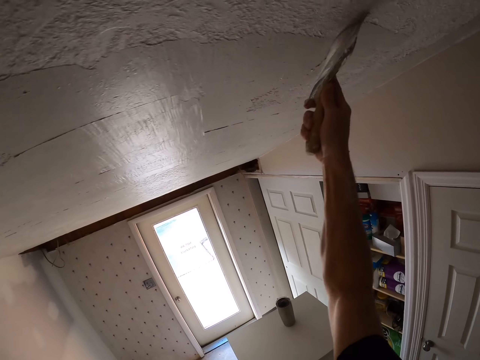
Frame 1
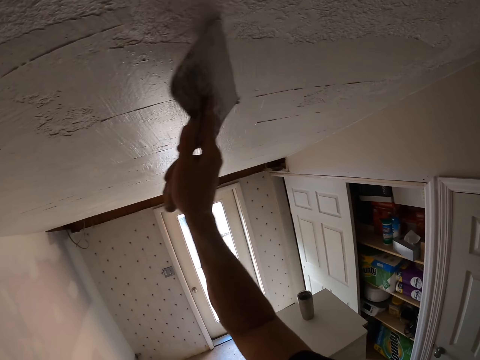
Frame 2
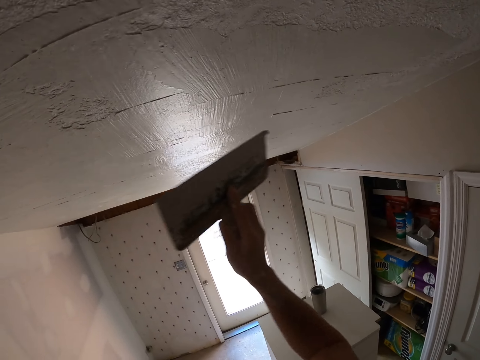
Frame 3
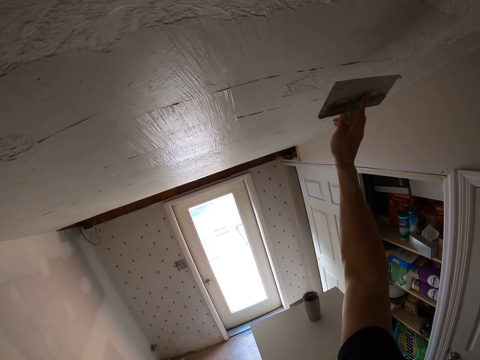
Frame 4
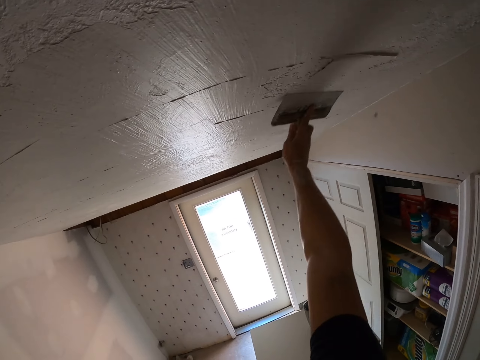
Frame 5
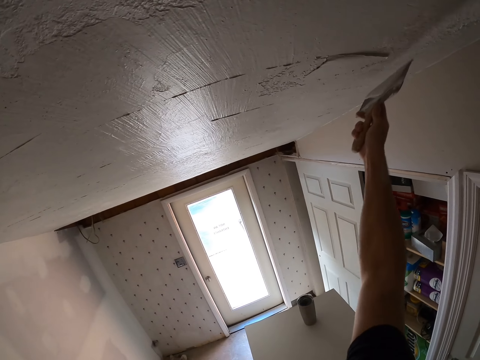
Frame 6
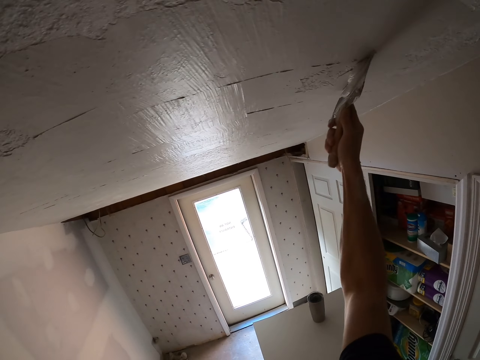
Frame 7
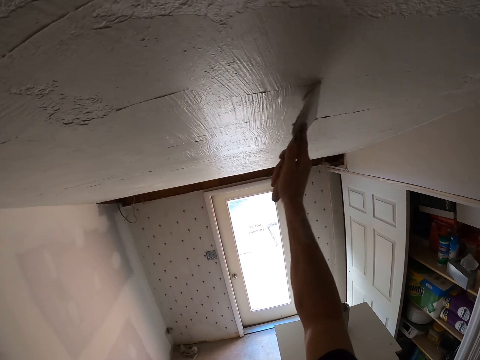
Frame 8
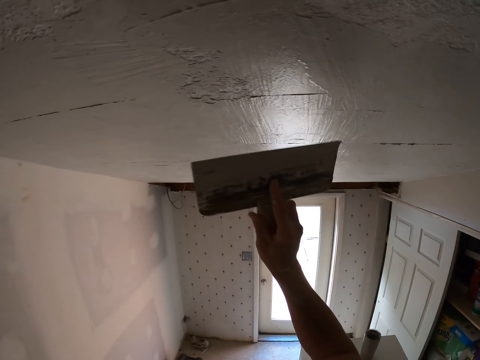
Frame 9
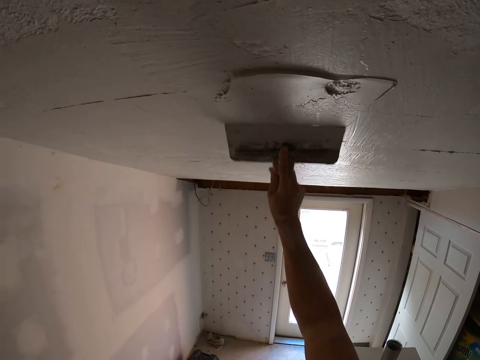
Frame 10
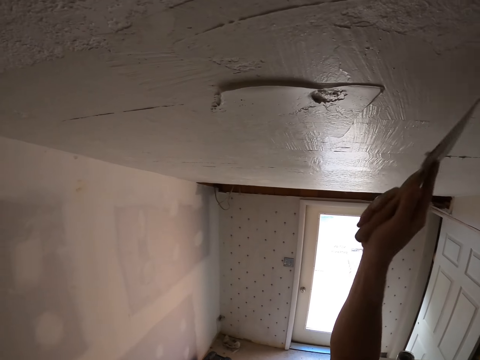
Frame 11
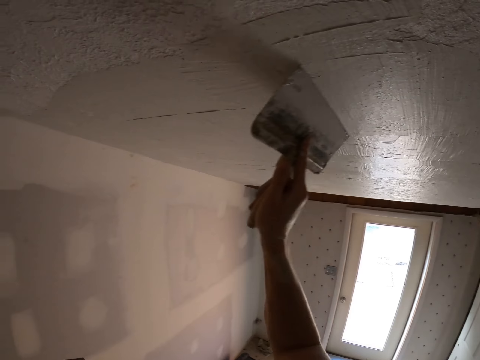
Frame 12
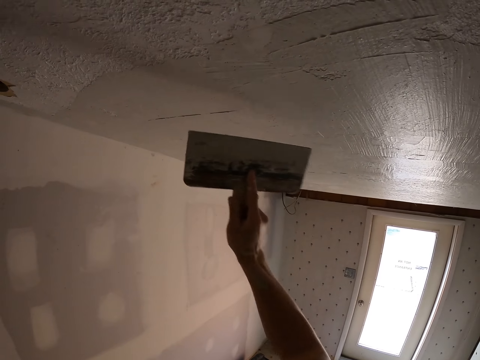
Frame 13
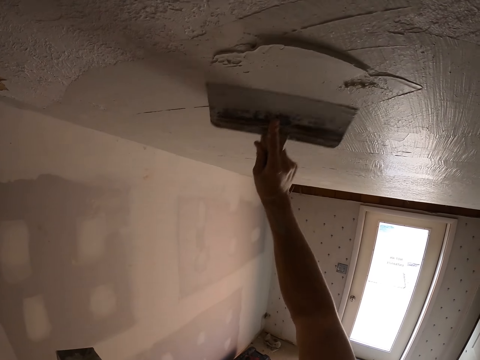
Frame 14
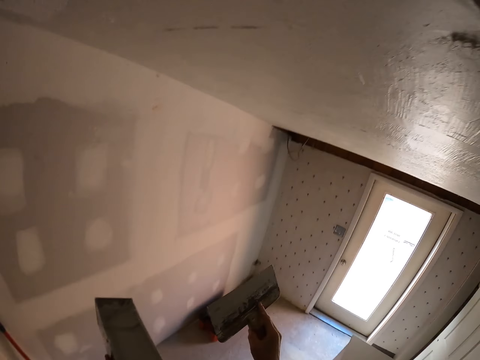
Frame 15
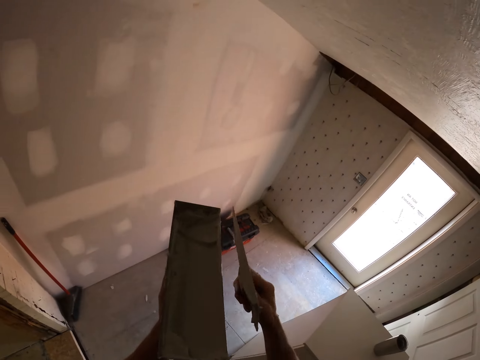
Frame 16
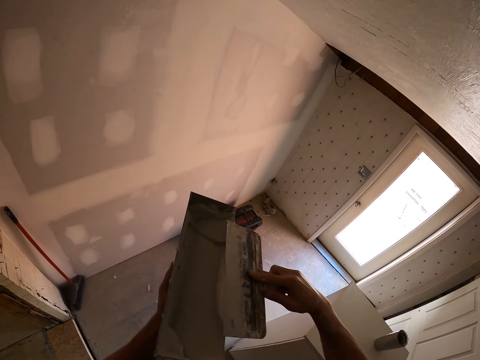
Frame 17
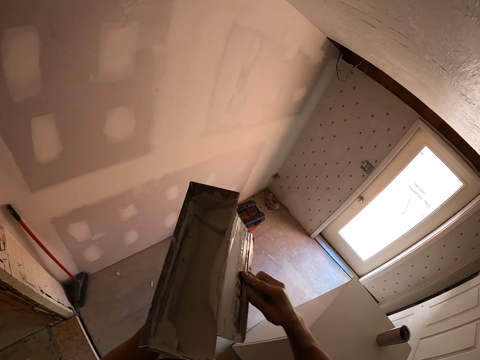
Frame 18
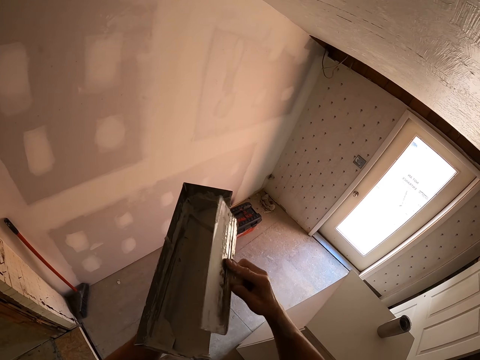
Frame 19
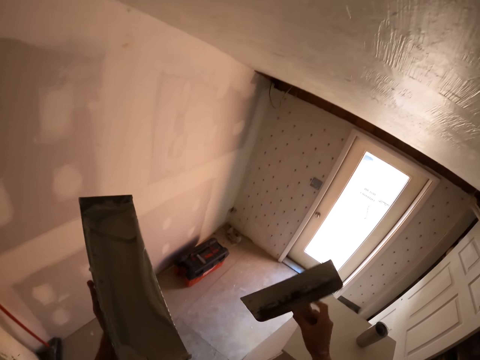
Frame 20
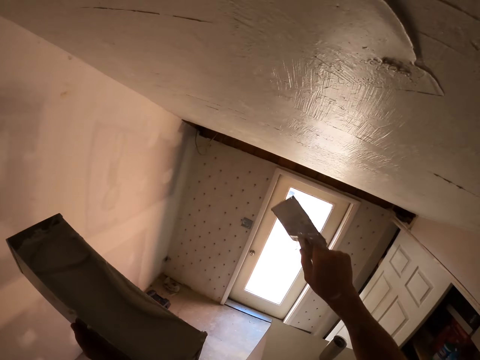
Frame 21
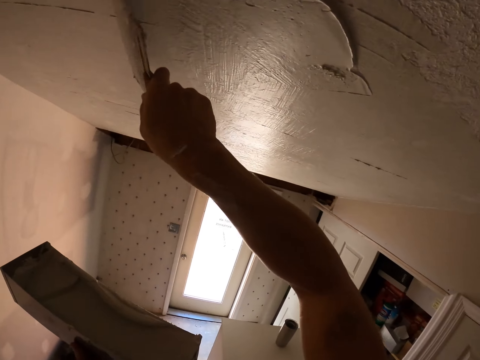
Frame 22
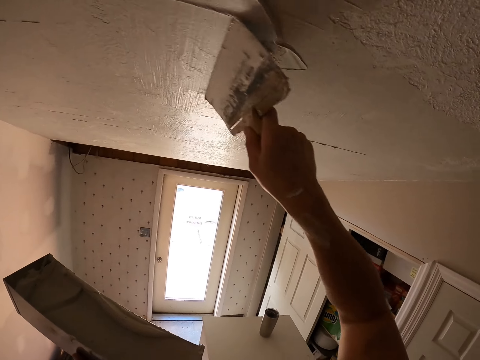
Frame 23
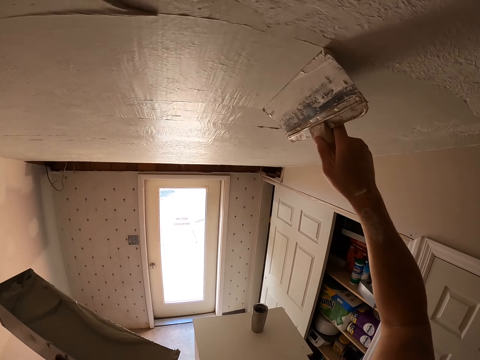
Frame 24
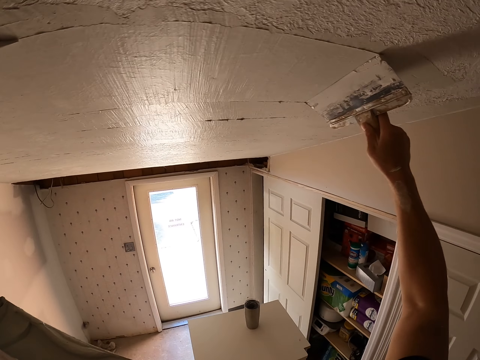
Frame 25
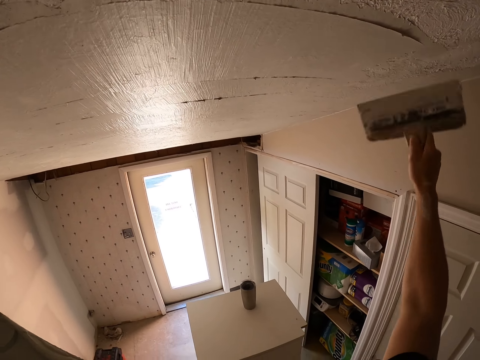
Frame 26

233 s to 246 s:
The camera wearer puts color to the aluminum bowl. They remove excess paint from the paintbrush. They apply the color to the ceiling or wall.

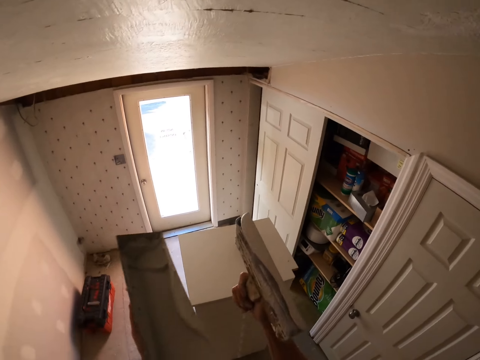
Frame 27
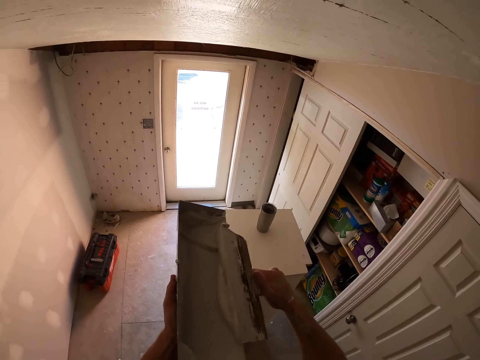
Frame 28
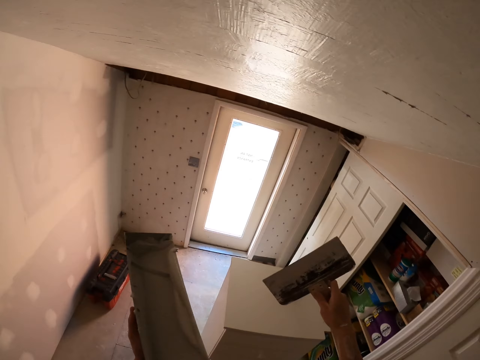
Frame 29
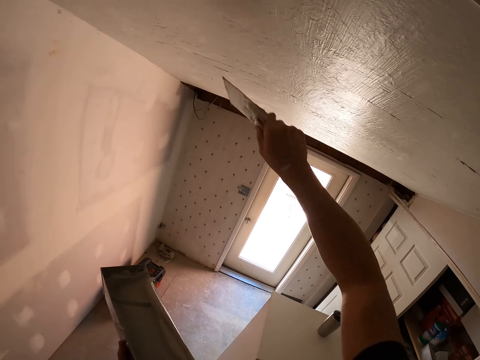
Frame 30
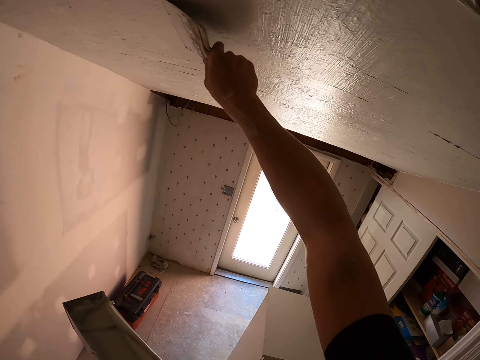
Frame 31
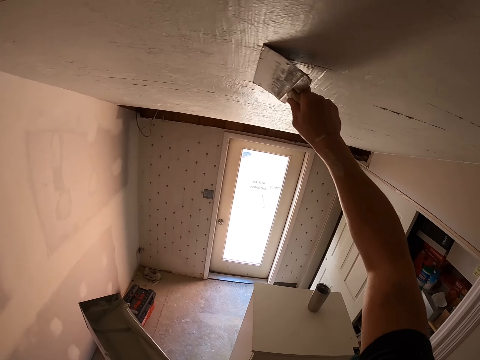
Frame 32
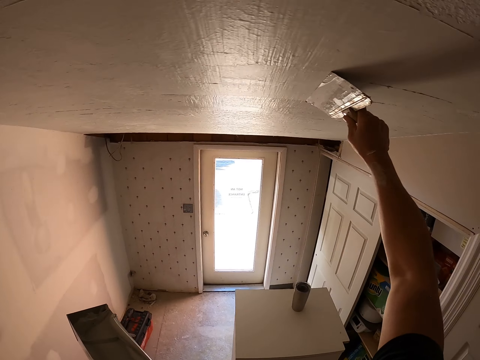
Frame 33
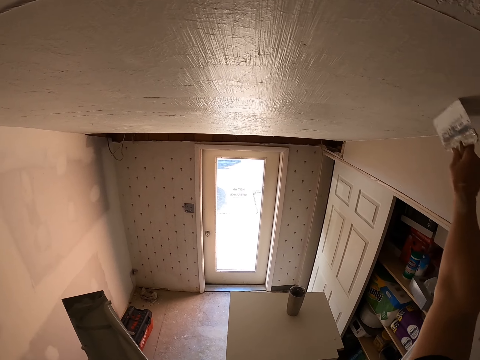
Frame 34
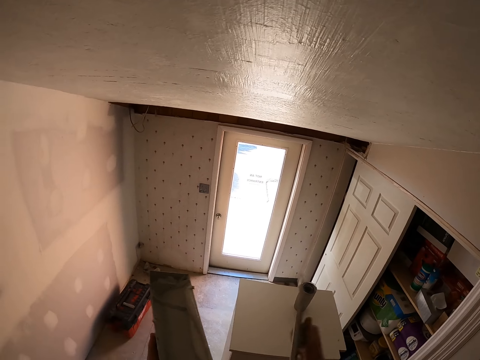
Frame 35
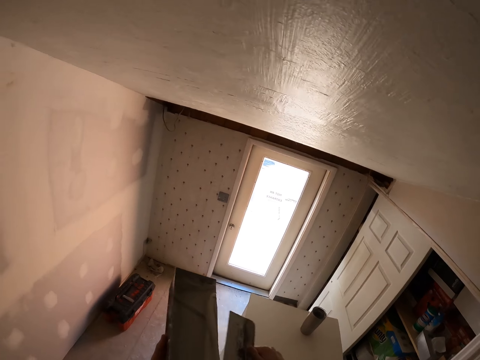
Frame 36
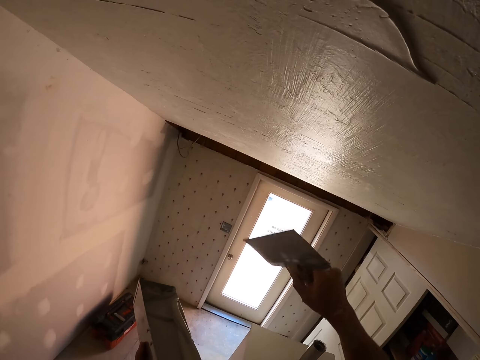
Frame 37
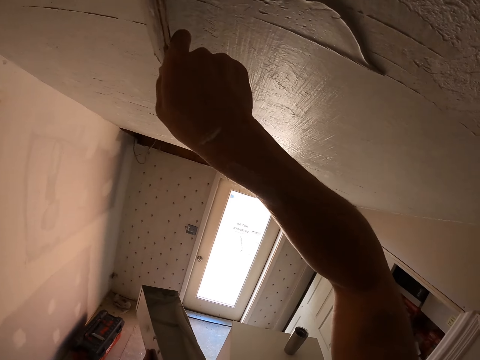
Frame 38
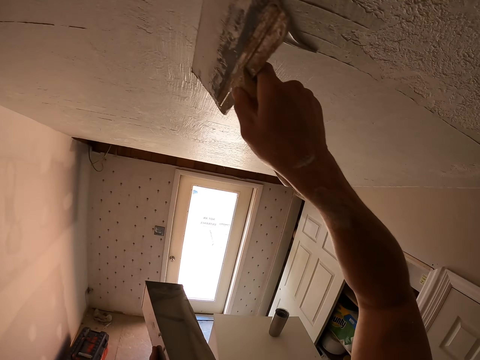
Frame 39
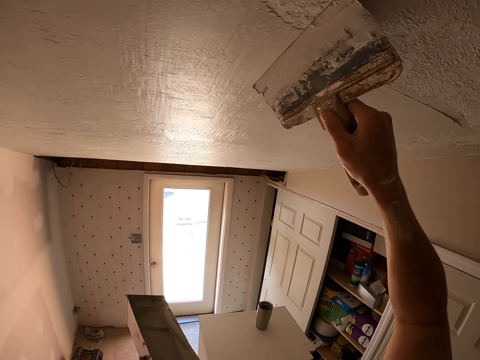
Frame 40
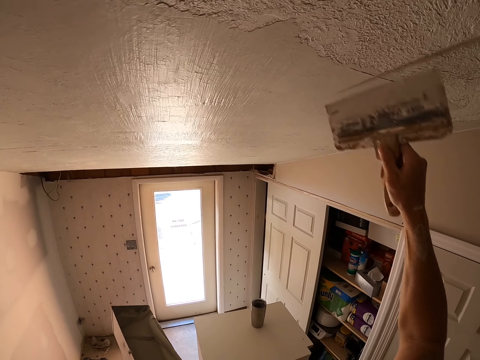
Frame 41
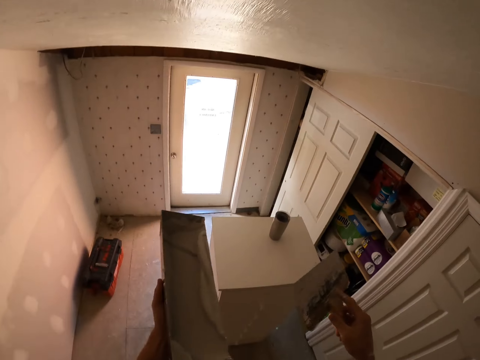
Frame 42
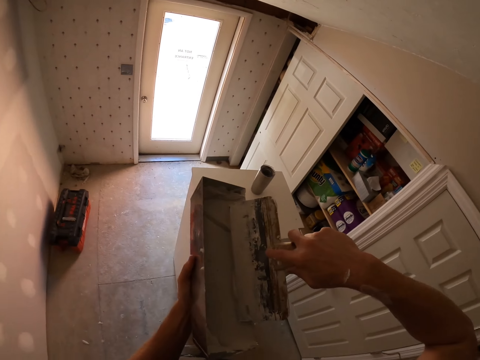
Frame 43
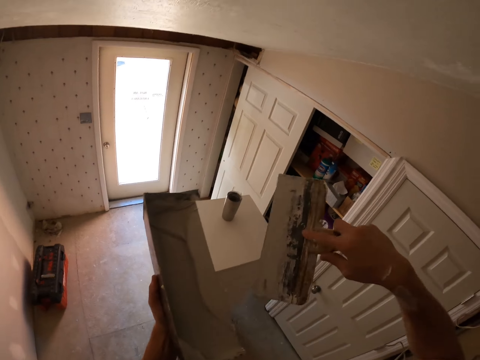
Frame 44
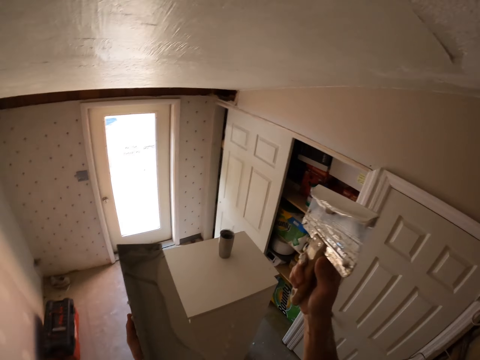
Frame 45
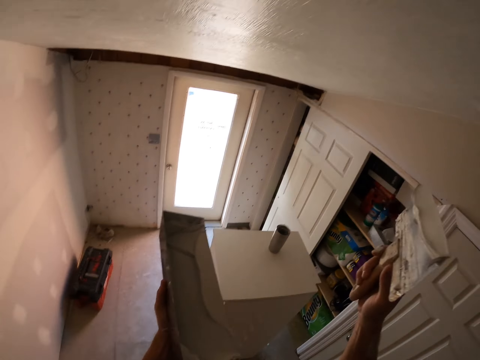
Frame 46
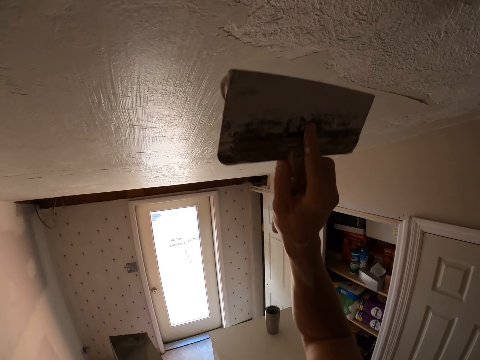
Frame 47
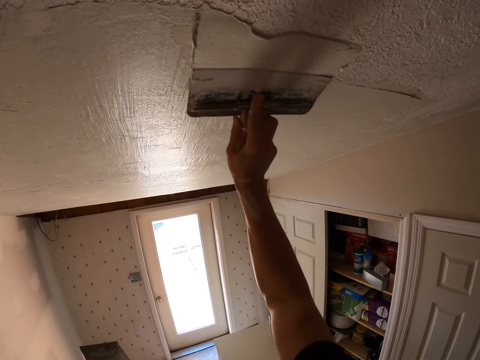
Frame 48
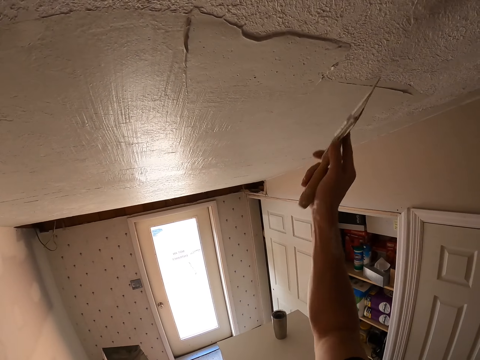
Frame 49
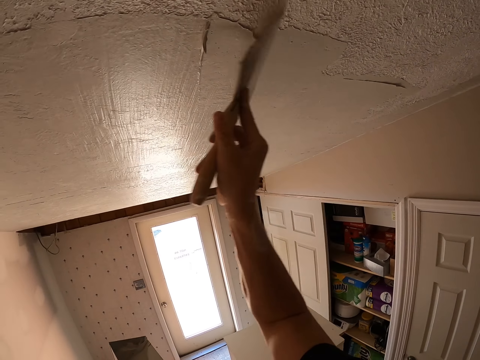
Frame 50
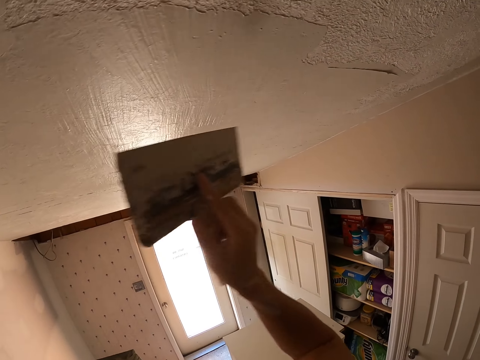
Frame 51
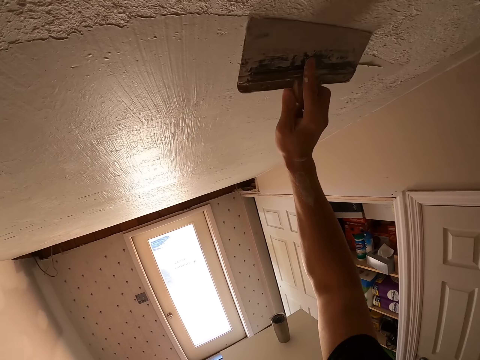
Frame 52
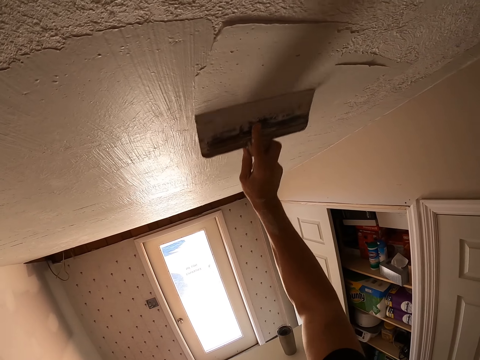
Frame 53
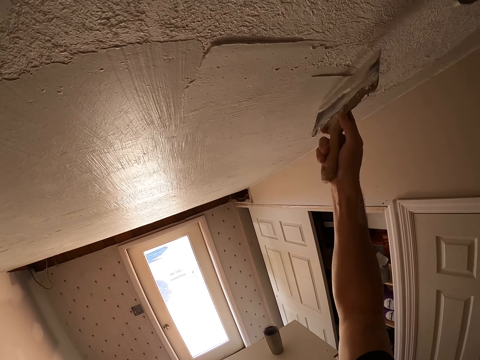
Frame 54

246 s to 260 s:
The camera wearer removes excess paint from the paintbrush. They paint the wall. They remove the excess paint from the paintbrush. They paint the wall. They dip the paintbrush in the paint container. They paint the wall.
